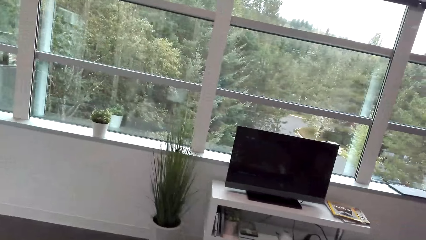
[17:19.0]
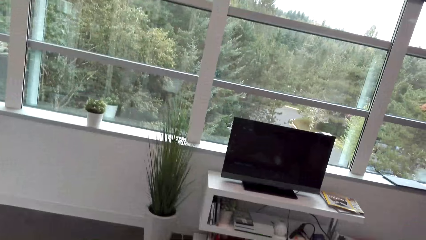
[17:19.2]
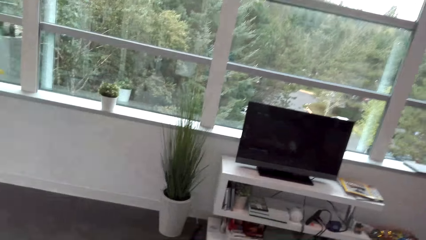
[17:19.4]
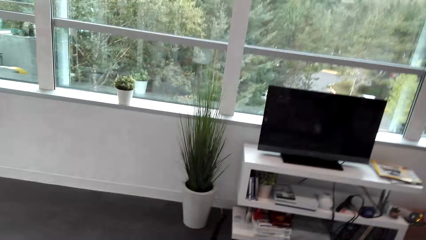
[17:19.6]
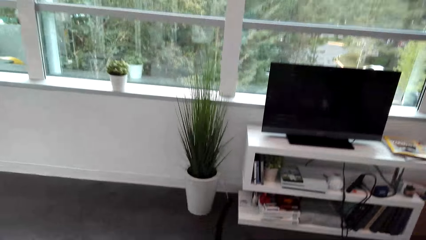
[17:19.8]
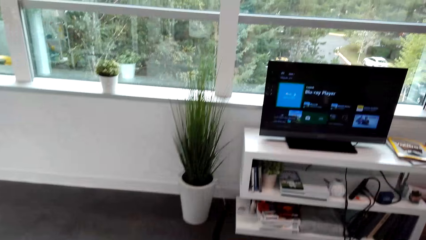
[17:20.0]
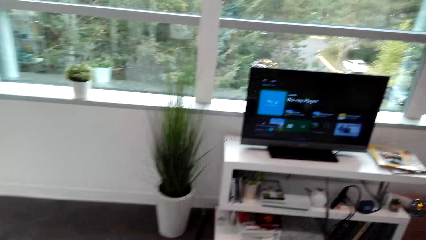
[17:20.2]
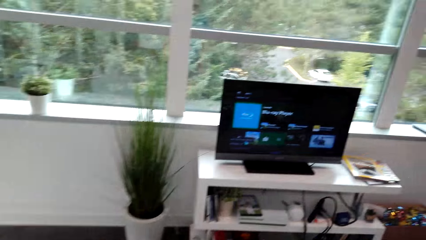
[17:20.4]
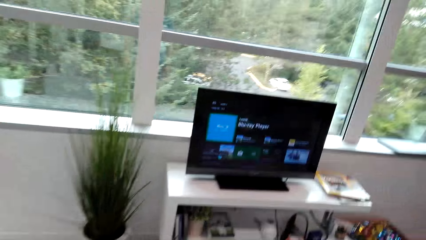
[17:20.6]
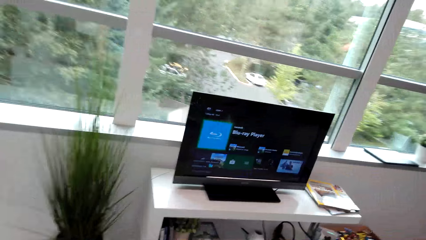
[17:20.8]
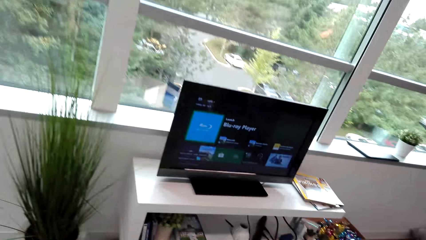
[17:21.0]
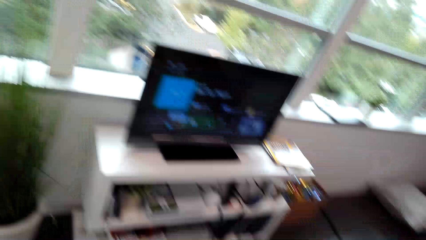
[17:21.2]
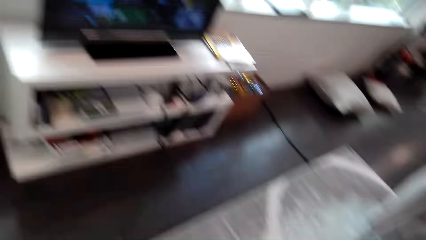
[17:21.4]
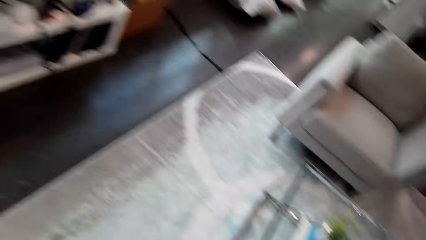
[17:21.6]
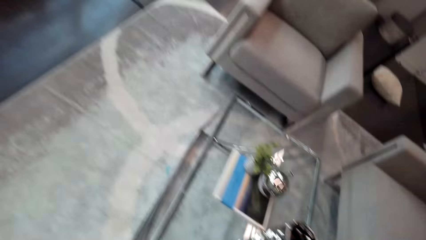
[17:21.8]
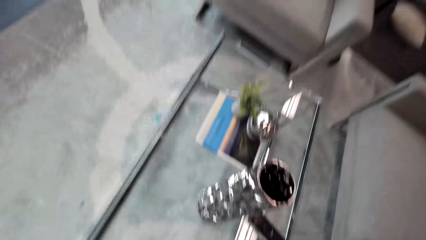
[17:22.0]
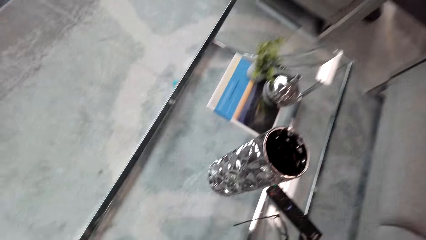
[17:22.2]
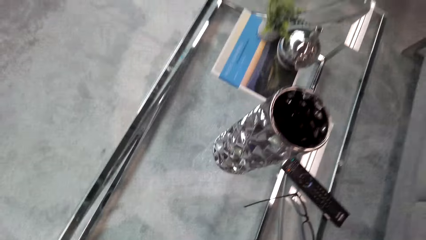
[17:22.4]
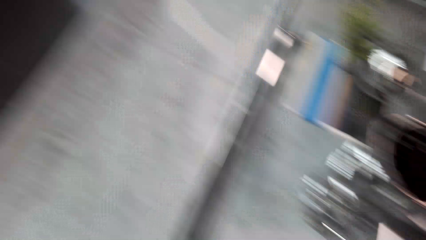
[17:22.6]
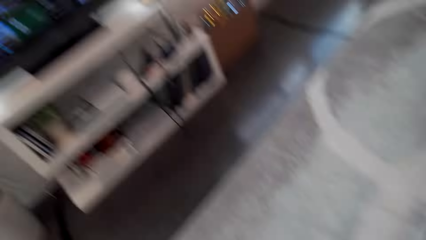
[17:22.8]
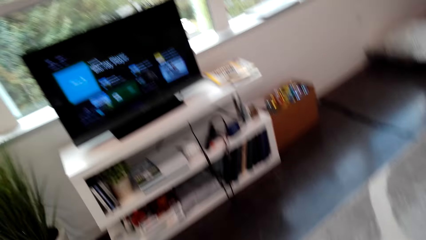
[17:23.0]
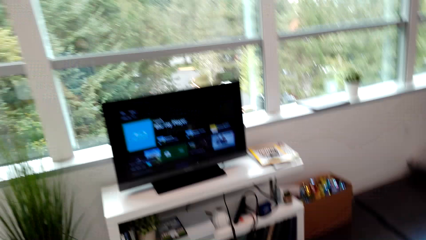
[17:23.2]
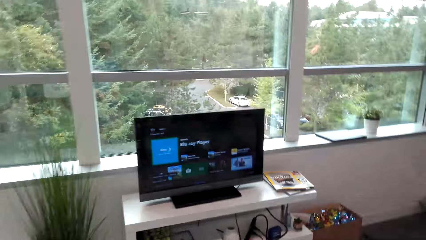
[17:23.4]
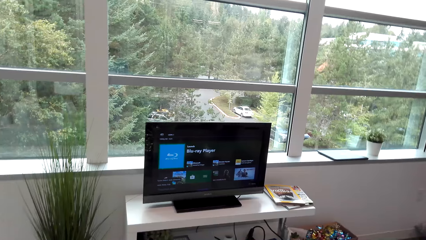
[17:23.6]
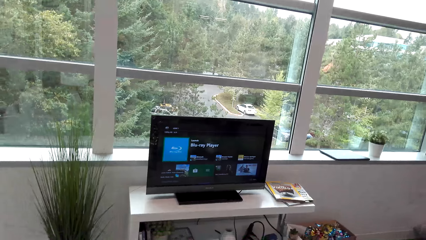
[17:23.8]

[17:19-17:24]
The camera wearer operates the TV with a phone. They look around.

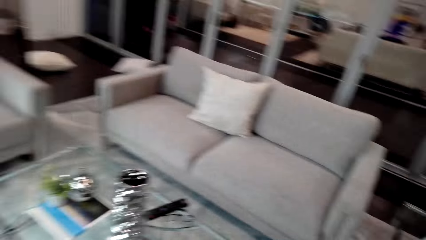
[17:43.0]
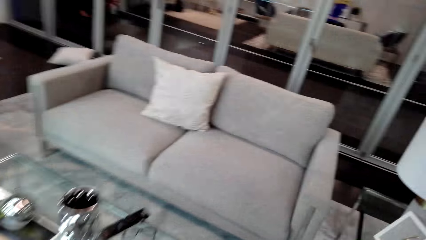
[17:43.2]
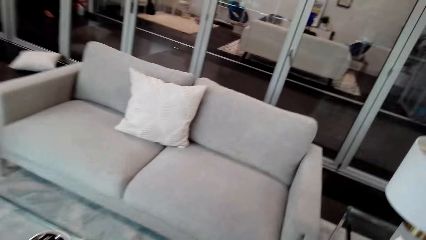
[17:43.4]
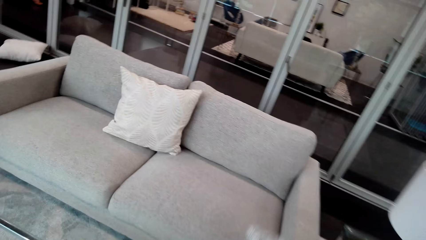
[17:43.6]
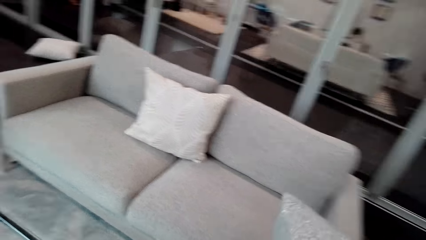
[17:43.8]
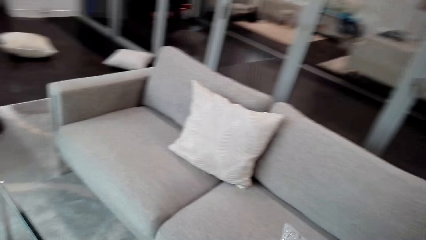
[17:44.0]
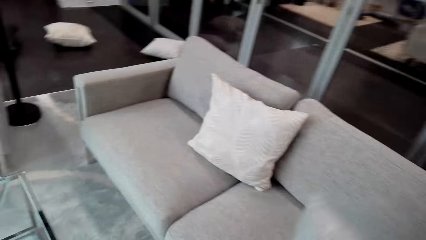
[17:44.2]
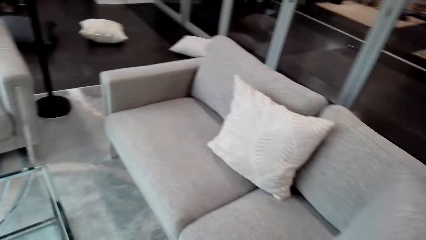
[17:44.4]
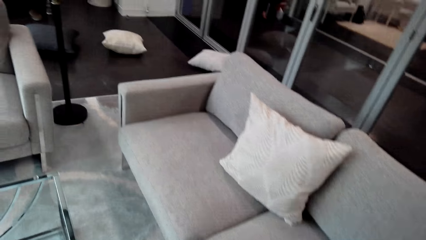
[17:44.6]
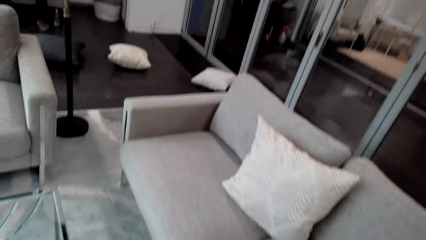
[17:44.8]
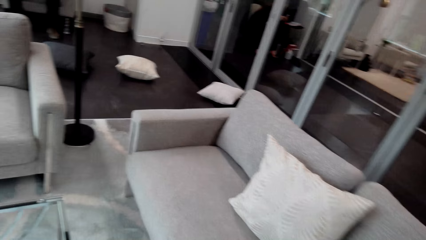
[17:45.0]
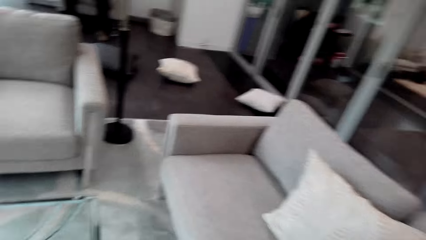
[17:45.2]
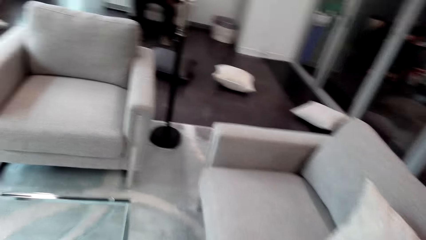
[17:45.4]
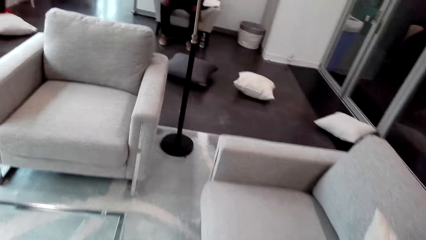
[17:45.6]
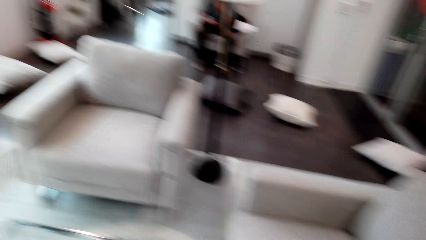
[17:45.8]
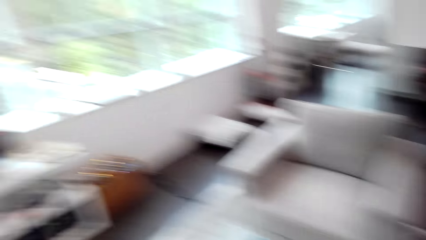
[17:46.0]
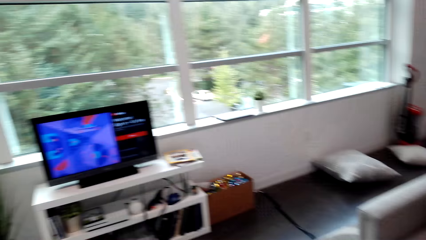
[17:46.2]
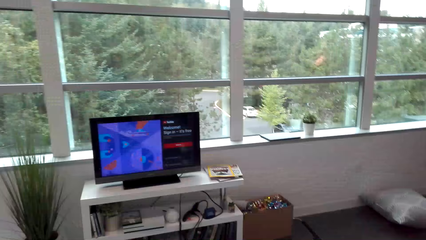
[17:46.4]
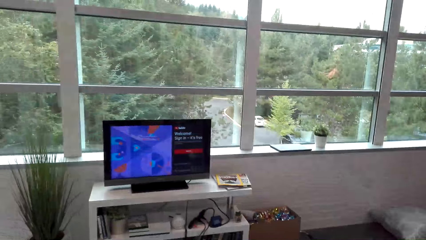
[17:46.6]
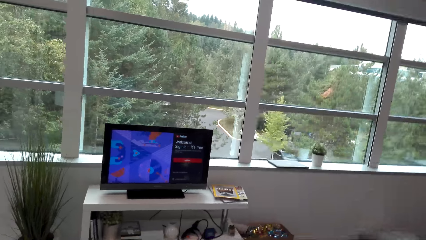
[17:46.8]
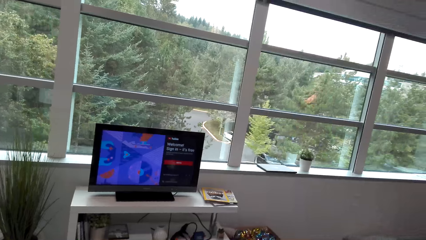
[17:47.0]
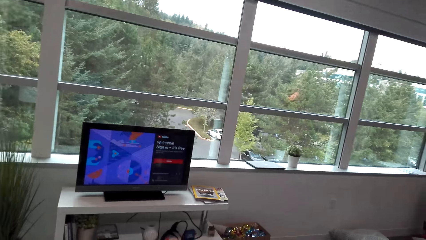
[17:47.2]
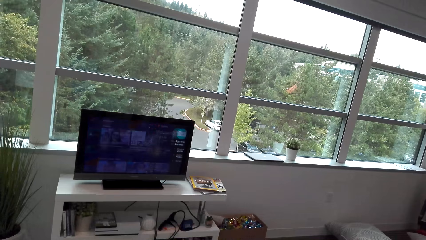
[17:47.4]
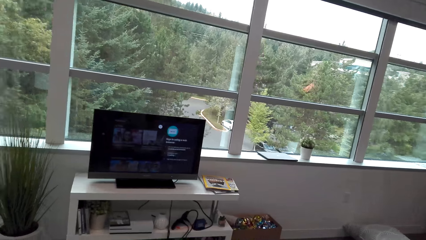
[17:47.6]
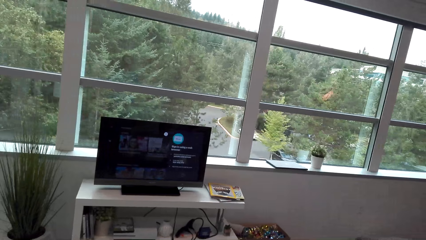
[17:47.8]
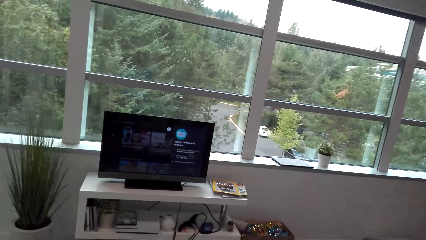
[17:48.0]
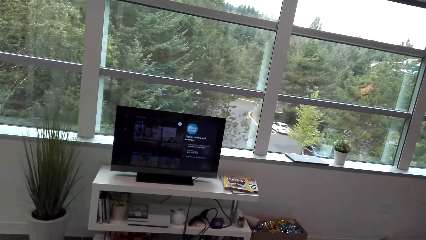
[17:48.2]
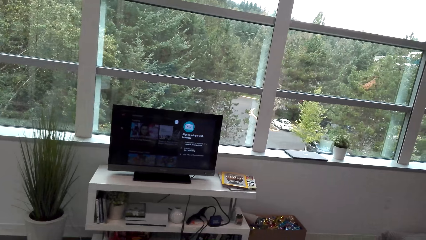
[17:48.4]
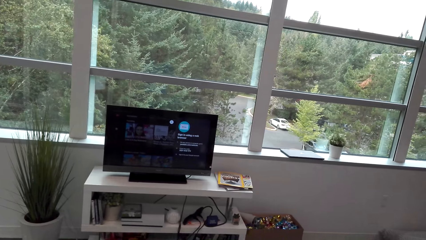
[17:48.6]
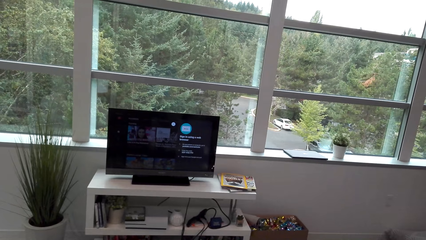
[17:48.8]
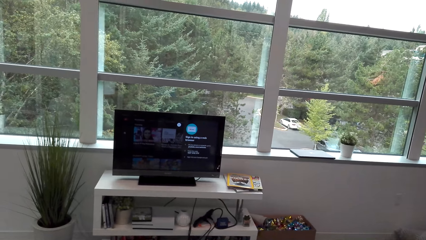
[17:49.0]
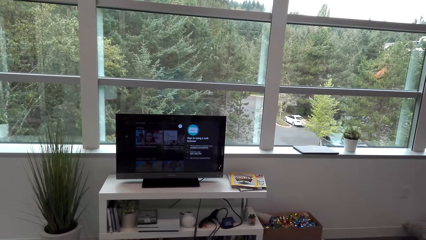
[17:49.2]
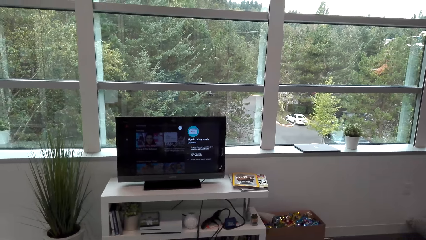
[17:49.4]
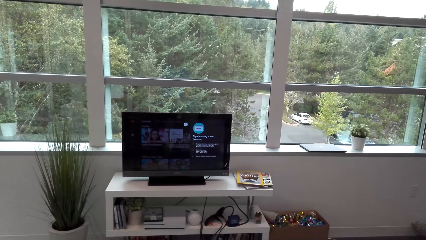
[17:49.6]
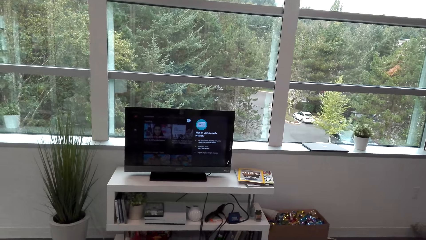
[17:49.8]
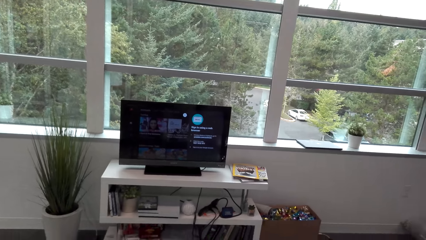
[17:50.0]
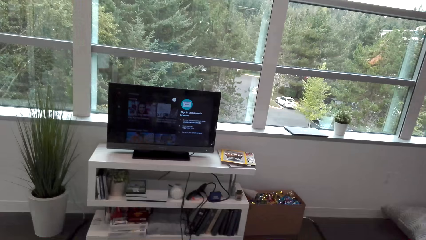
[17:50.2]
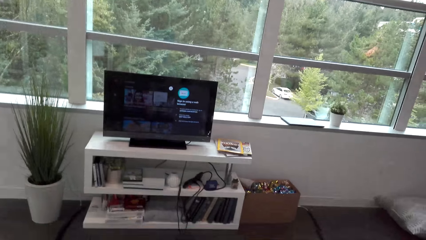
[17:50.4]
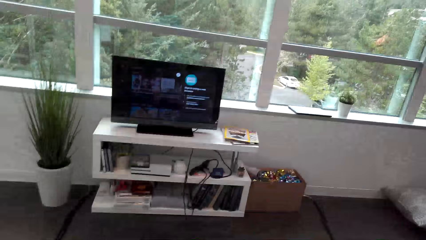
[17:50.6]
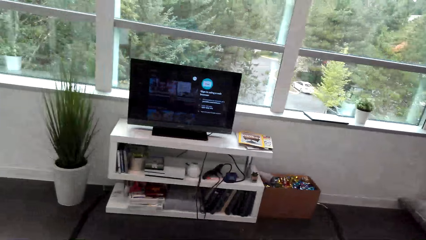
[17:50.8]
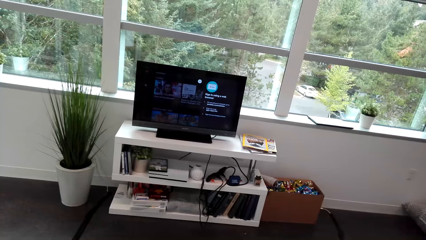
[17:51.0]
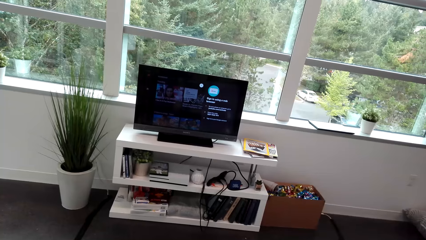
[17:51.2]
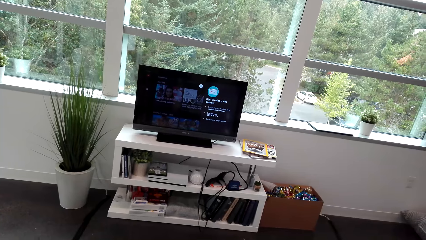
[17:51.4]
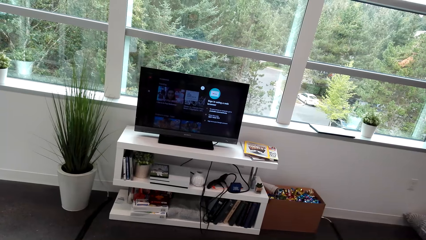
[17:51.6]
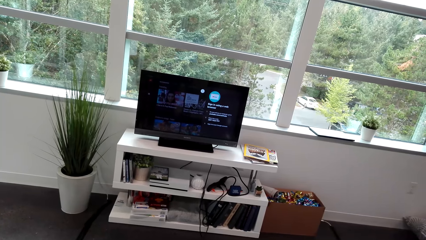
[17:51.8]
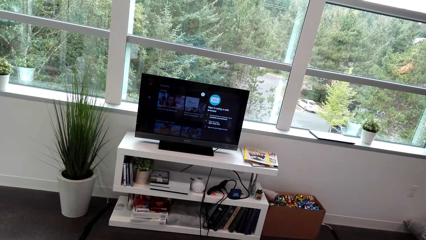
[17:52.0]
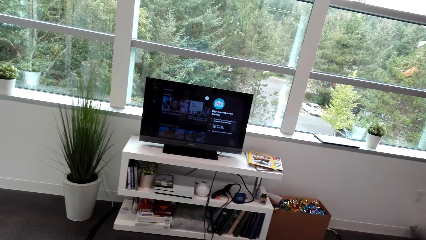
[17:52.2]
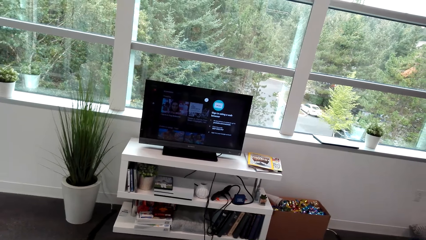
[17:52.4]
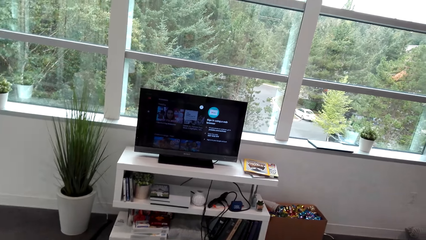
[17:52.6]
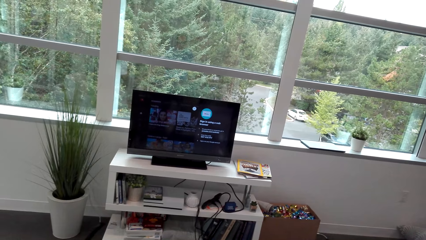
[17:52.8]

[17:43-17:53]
The camera wearer drops the pillows on the couch. They operate the TV with a phone. They operate the computer.
